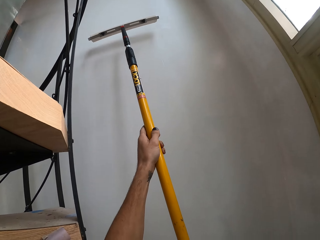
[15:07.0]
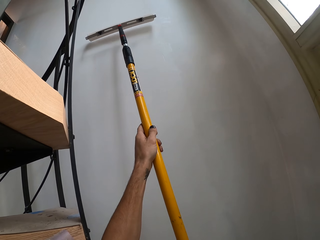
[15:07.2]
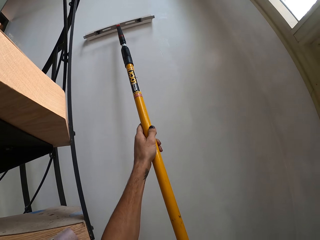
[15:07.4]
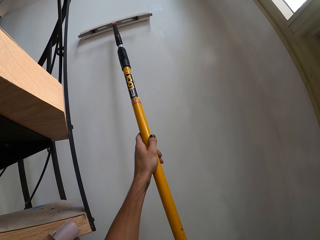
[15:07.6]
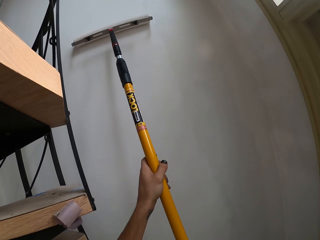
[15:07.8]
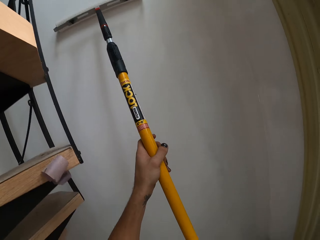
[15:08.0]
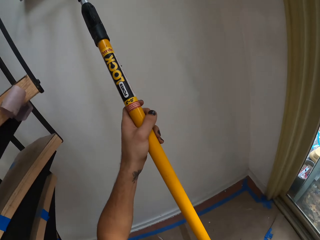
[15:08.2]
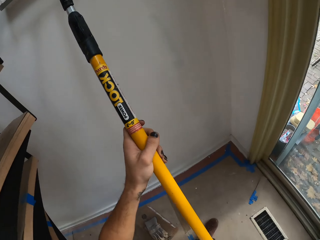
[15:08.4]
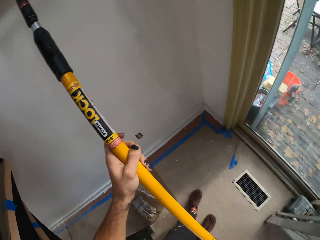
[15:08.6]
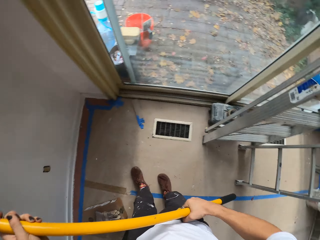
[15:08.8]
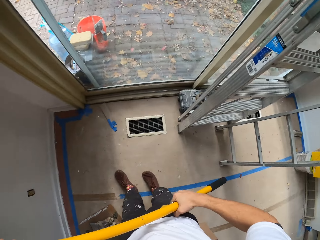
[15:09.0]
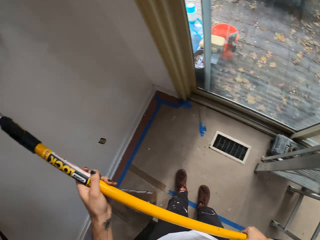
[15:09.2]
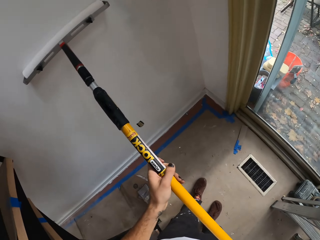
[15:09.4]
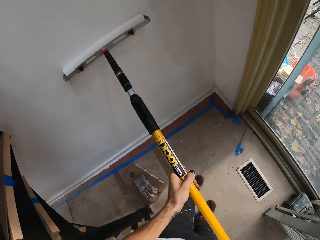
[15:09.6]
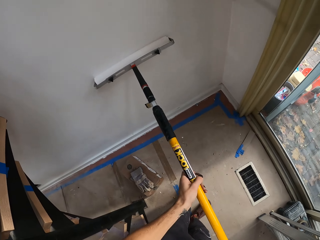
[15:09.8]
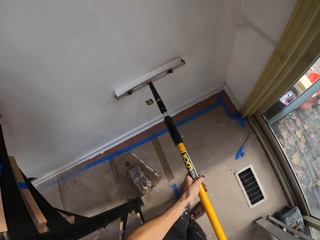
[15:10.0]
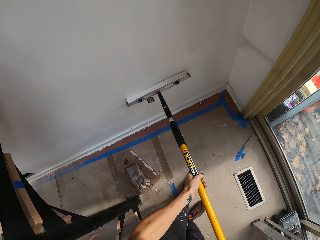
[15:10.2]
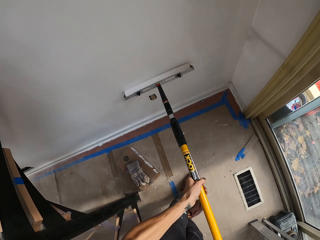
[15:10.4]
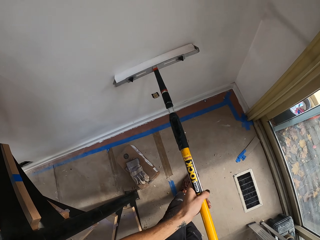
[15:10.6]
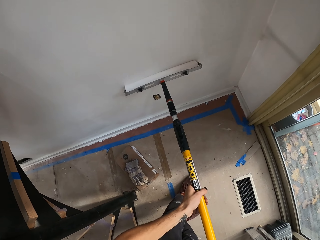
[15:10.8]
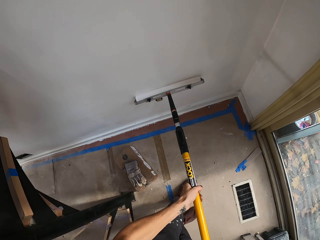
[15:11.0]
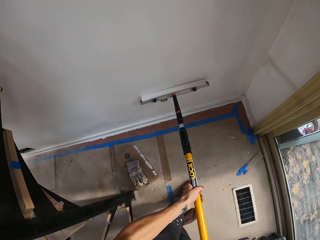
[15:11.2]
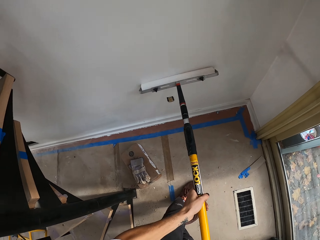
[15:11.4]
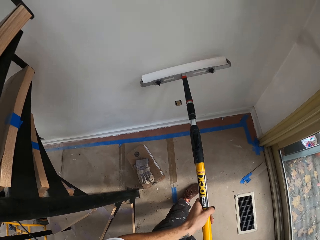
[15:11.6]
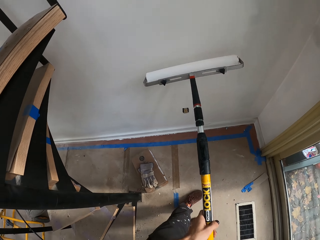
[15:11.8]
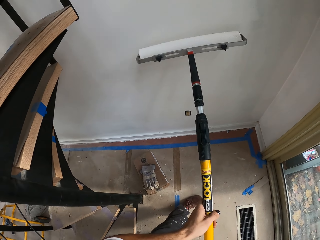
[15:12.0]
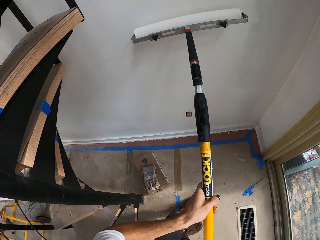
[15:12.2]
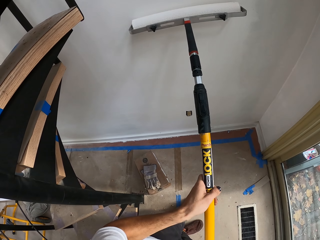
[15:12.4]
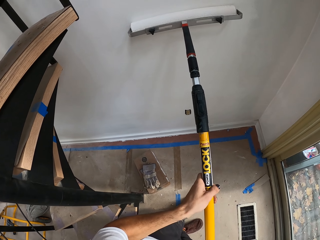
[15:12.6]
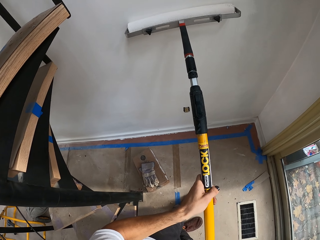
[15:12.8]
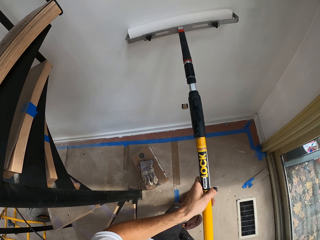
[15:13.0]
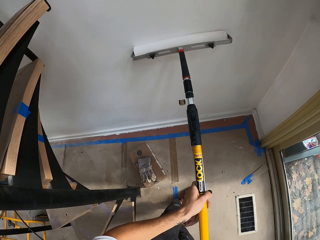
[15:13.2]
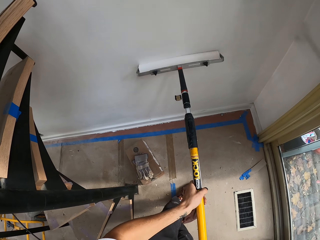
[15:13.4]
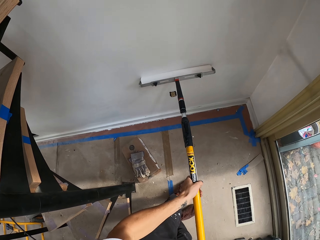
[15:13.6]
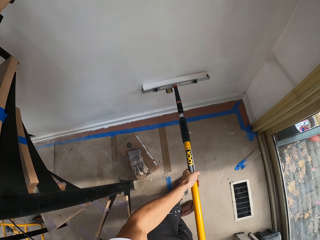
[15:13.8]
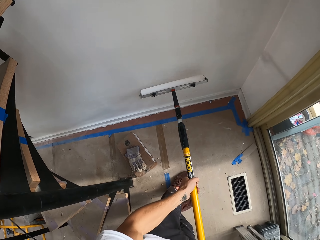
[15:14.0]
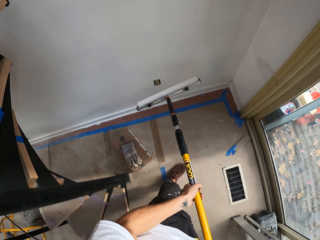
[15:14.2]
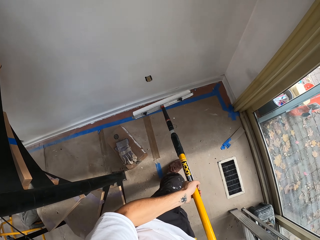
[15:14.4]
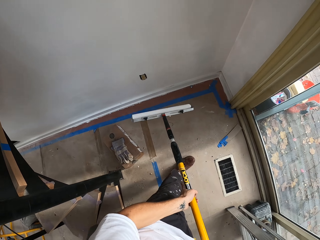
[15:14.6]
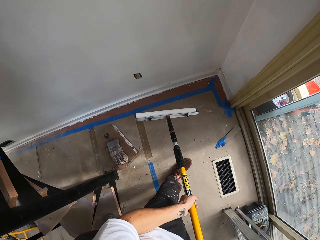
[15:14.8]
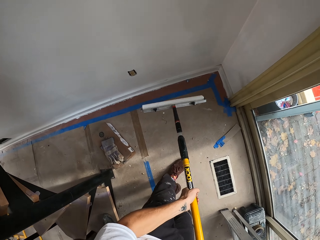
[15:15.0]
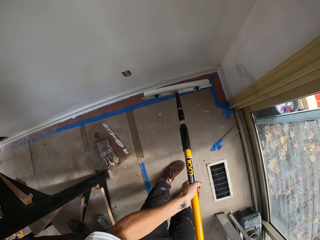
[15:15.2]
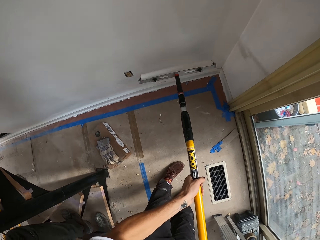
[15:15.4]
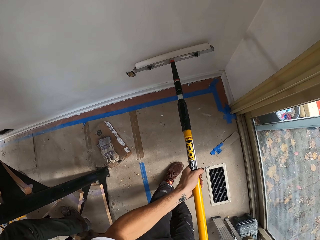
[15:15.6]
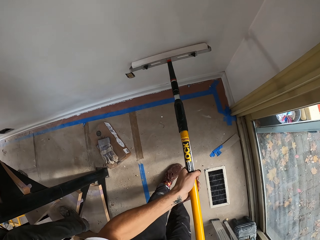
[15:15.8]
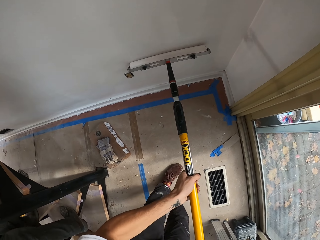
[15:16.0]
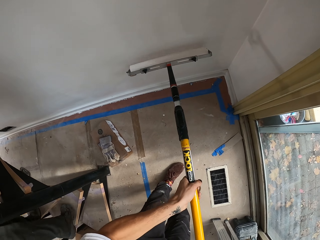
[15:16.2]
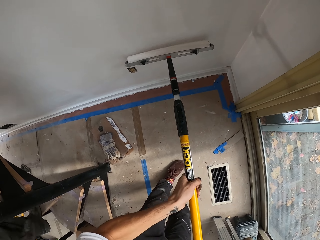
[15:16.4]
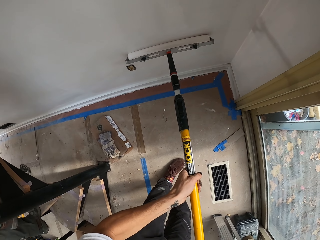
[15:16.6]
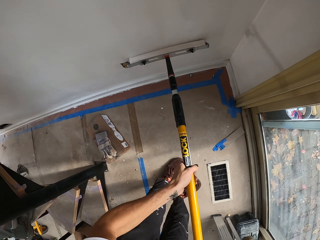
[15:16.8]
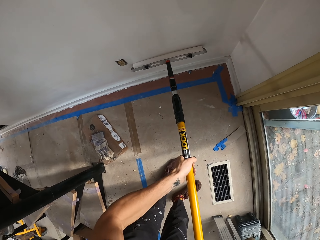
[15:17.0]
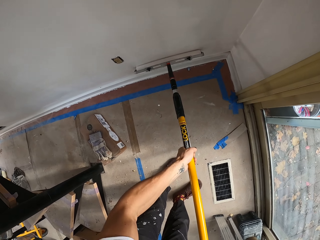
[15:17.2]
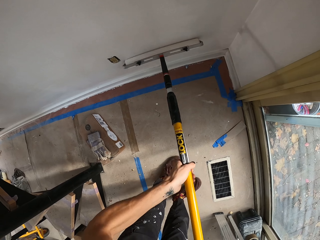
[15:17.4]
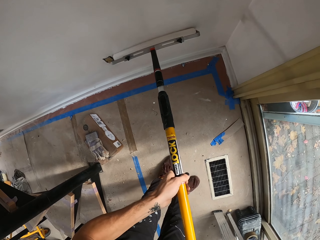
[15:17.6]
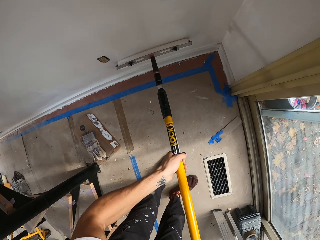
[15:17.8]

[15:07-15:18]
The camera wearer paints the wall.

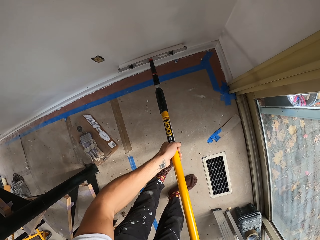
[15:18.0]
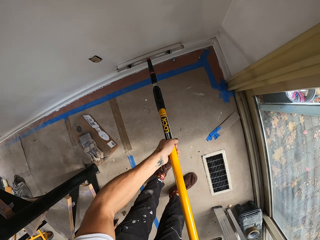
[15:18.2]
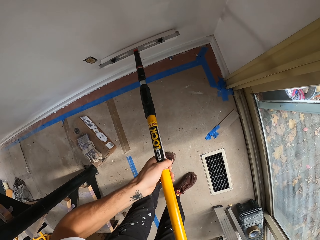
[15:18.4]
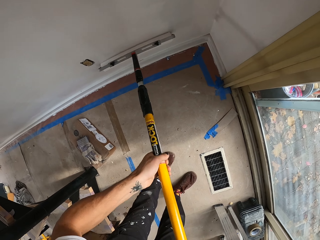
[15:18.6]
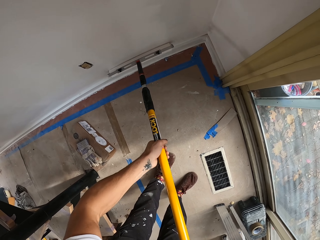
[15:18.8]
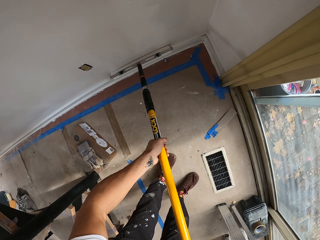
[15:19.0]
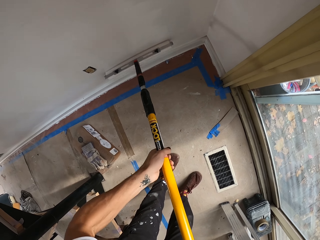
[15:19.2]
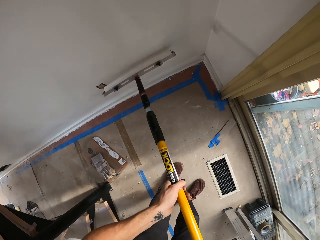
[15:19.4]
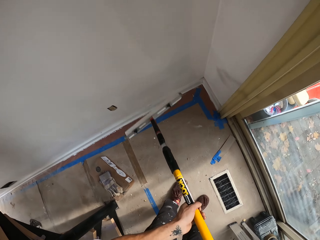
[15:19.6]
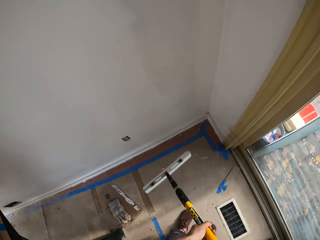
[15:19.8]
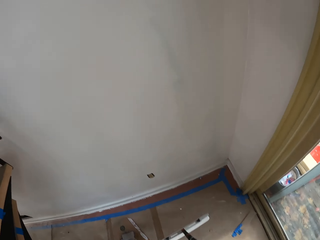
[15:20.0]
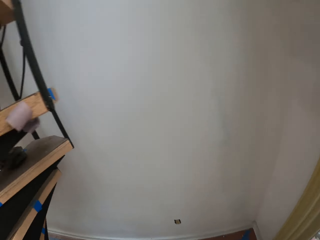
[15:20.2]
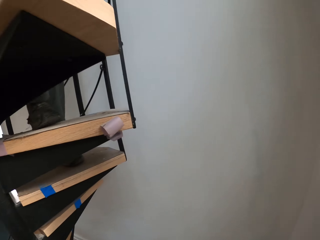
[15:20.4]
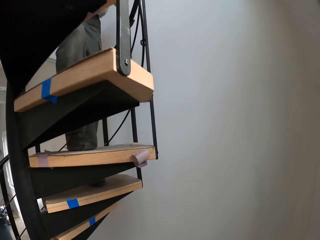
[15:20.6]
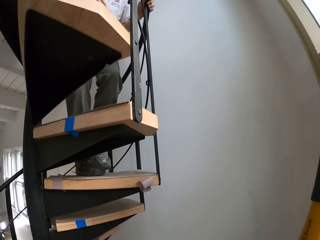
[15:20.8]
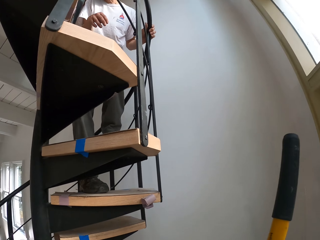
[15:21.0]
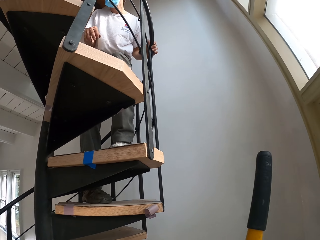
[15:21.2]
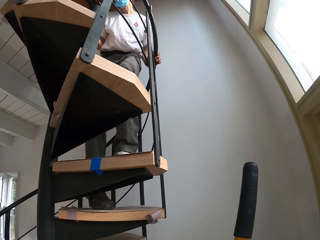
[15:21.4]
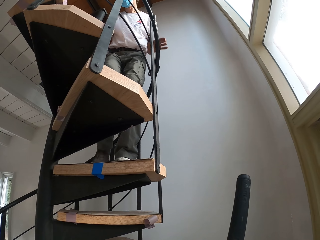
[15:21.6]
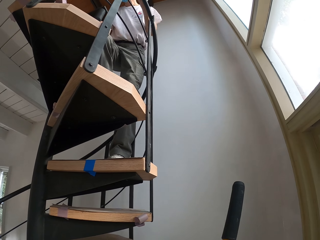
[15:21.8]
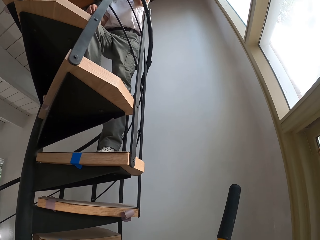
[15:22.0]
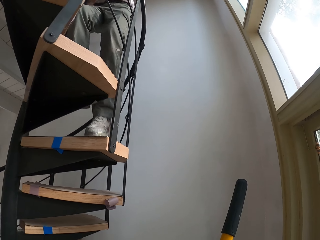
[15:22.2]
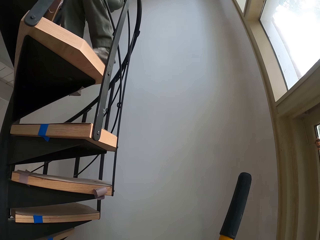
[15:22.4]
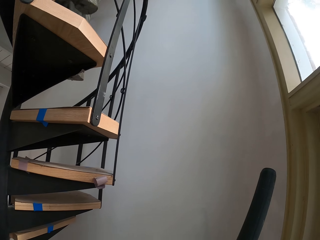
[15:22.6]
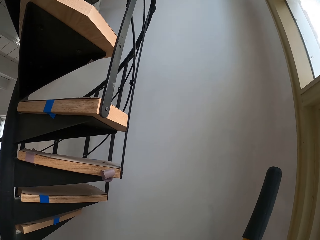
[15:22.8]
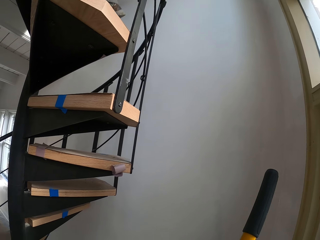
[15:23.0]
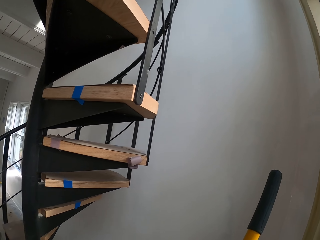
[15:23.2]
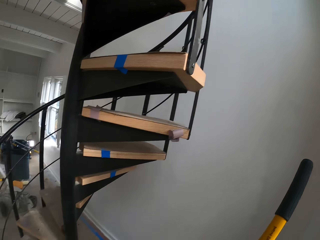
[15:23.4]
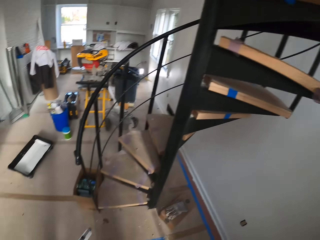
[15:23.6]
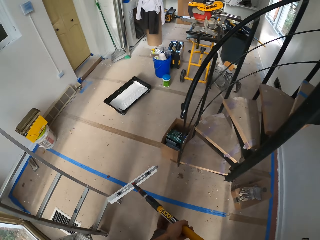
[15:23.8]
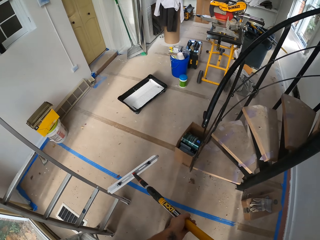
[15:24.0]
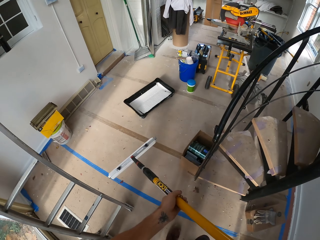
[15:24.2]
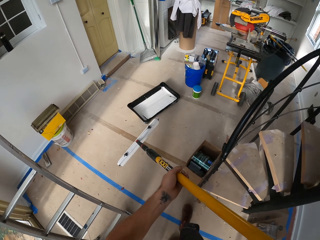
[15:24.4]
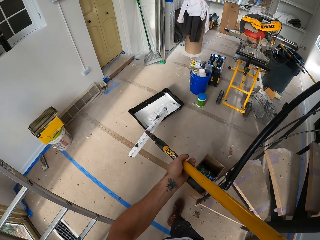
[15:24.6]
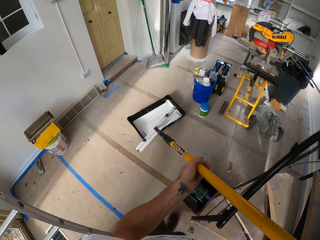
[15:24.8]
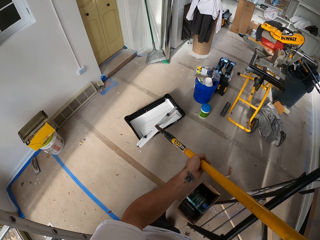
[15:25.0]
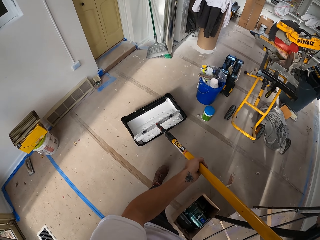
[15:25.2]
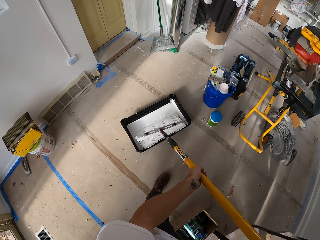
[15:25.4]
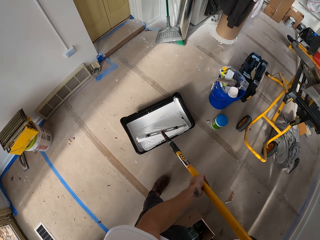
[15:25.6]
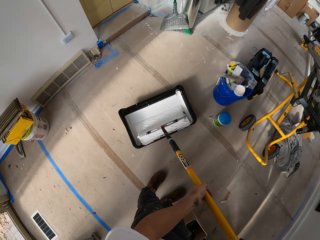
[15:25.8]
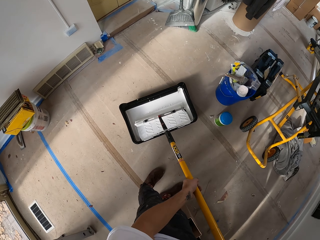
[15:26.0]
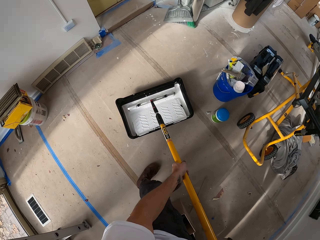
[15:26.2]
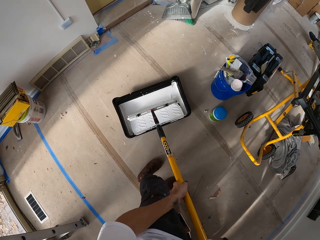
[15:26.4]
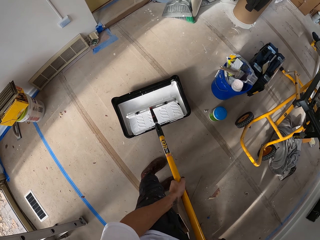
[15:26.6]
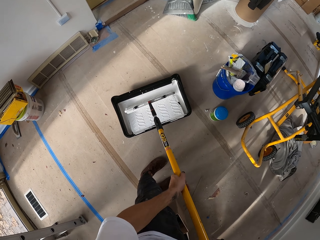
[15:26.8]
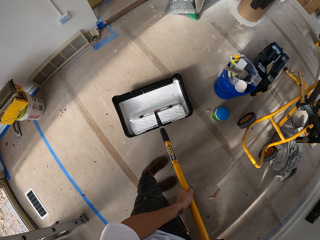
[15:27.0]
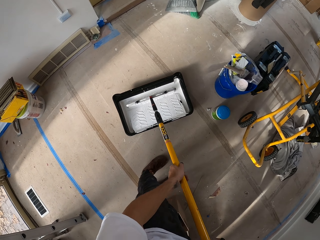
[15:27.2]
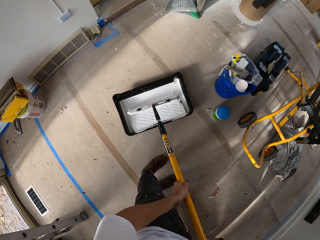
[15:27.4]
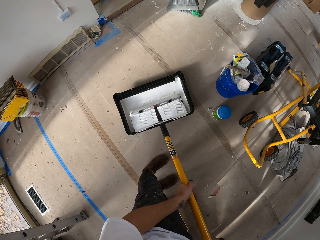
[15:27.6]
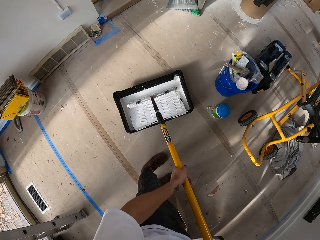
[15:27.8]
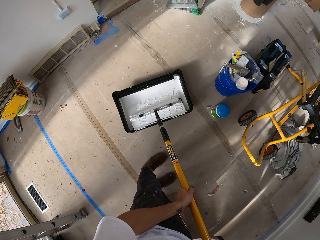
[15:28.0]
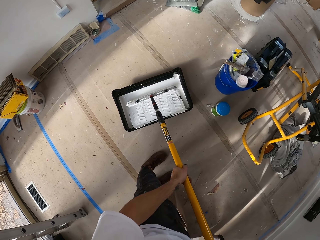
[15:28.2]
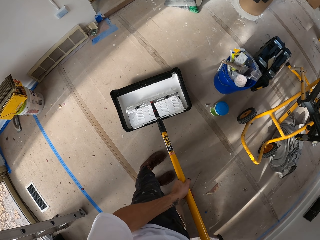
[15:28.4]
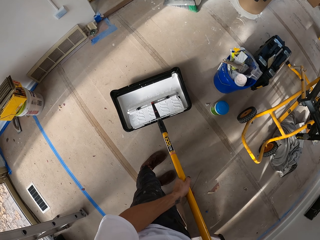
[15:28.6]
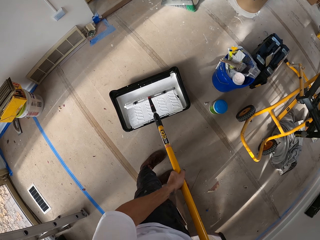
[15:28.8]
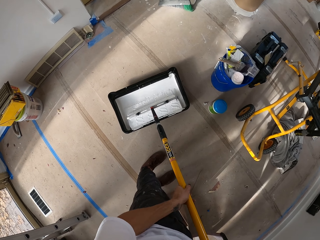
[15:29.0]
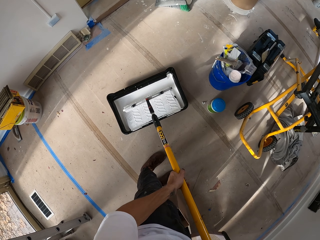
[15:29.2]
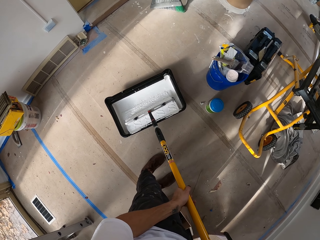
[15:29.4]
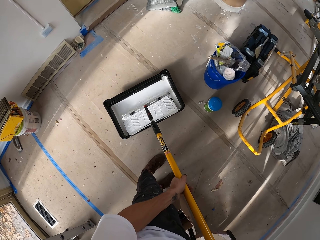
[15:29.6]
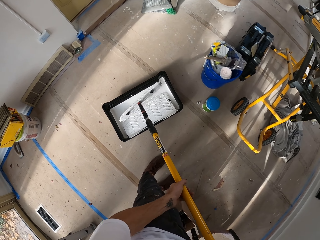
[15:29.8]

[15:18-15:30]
The camera wearer stares at the wall. They walk towards the paint tray, dip the paint roller brush in the paint, and roll the roller in the paint tray.
